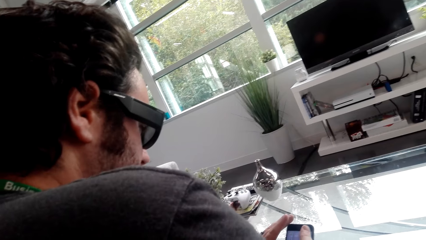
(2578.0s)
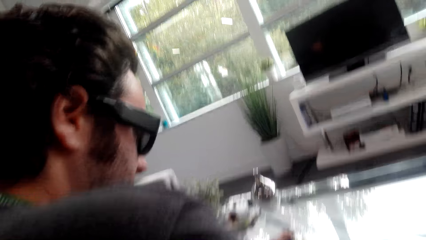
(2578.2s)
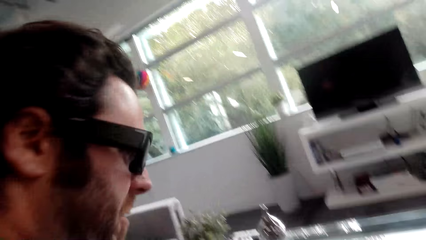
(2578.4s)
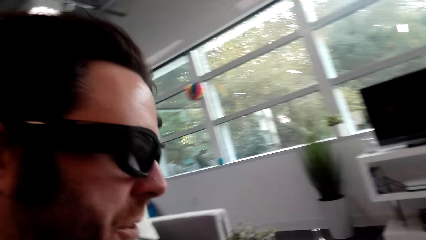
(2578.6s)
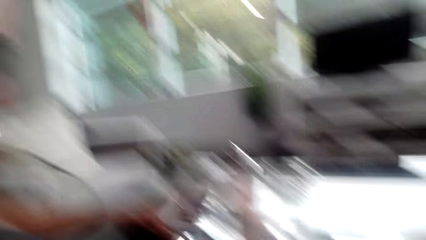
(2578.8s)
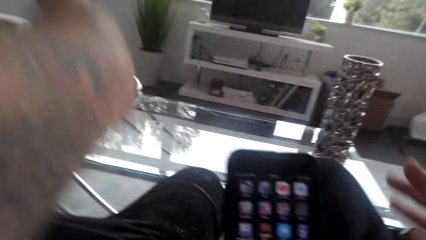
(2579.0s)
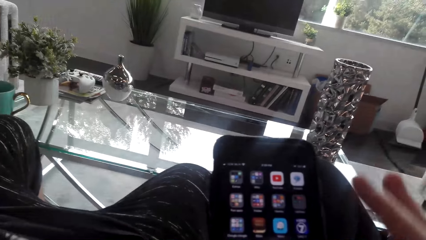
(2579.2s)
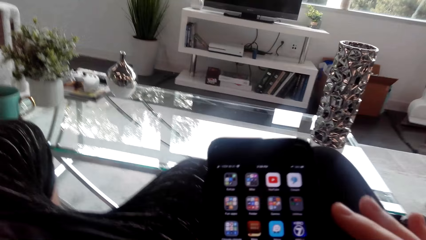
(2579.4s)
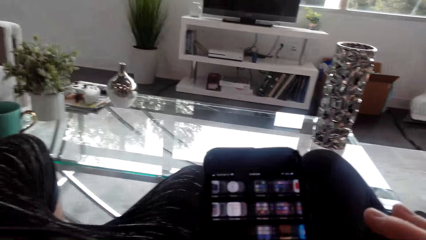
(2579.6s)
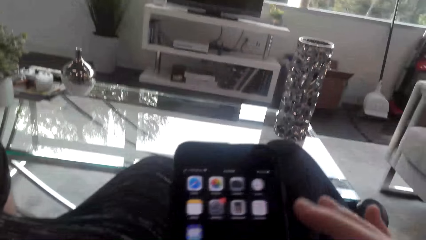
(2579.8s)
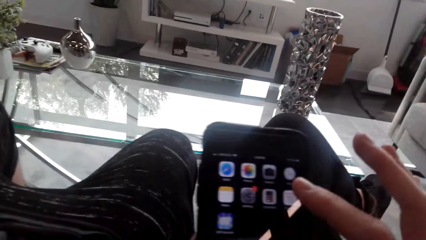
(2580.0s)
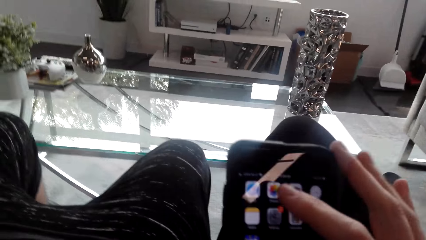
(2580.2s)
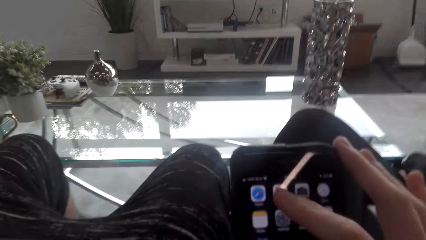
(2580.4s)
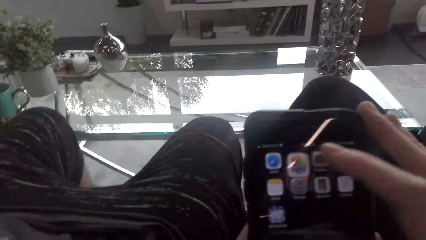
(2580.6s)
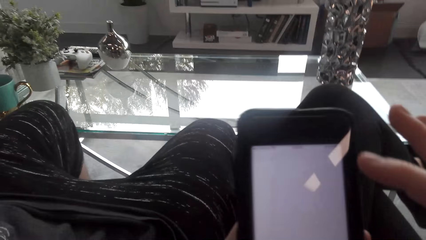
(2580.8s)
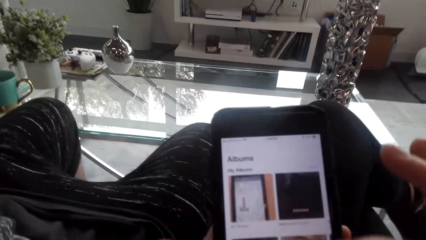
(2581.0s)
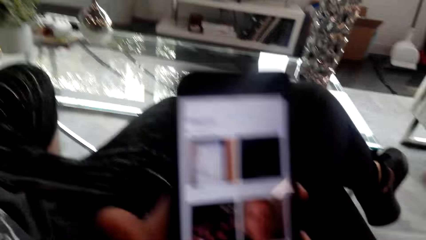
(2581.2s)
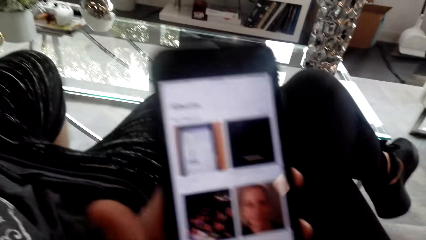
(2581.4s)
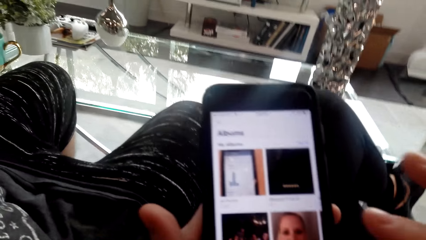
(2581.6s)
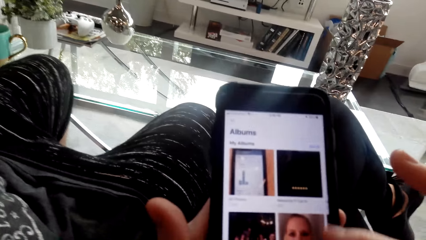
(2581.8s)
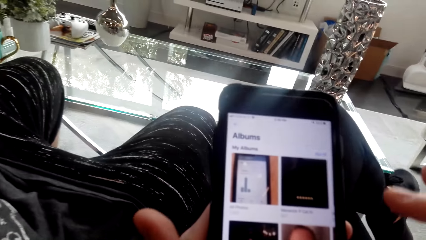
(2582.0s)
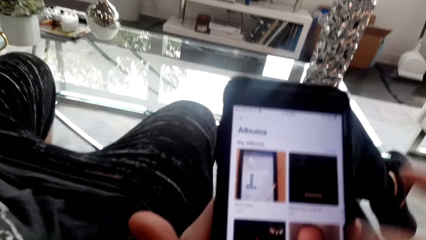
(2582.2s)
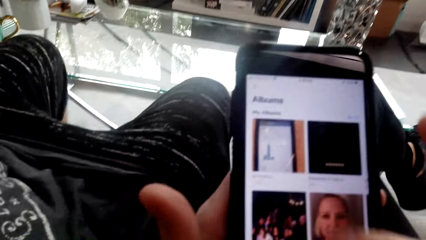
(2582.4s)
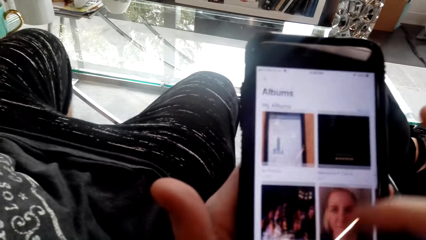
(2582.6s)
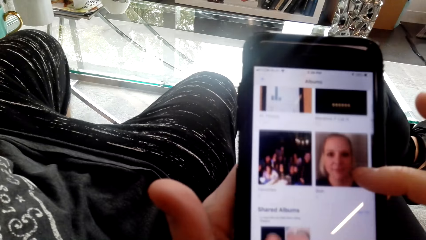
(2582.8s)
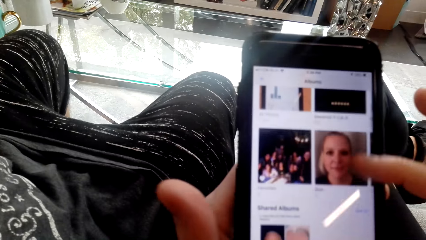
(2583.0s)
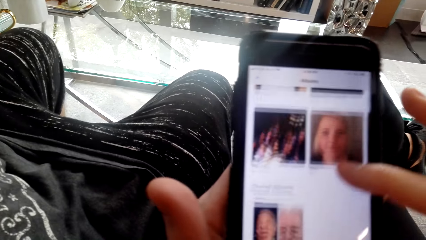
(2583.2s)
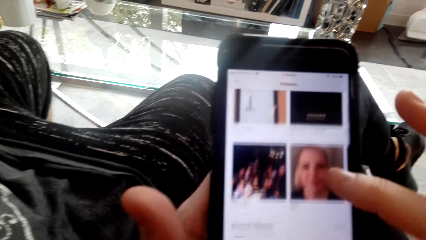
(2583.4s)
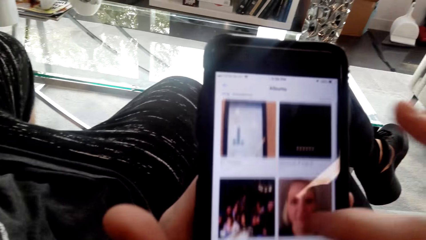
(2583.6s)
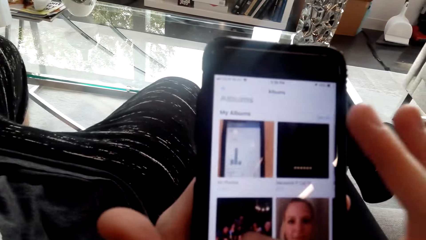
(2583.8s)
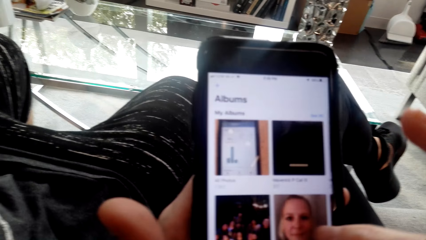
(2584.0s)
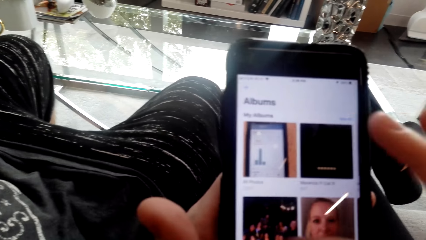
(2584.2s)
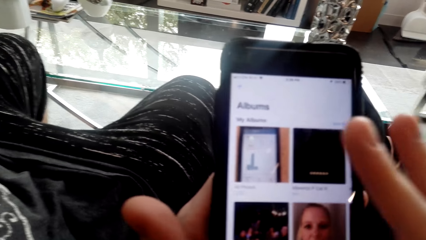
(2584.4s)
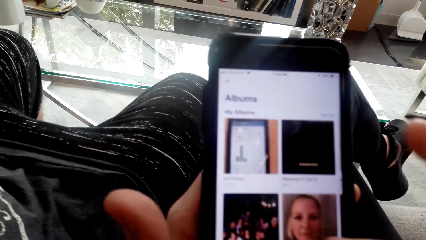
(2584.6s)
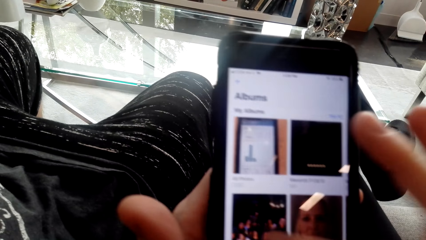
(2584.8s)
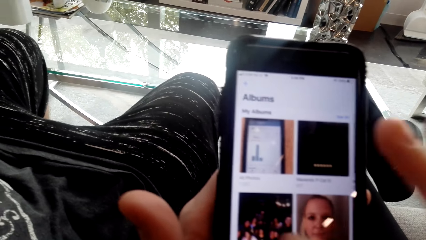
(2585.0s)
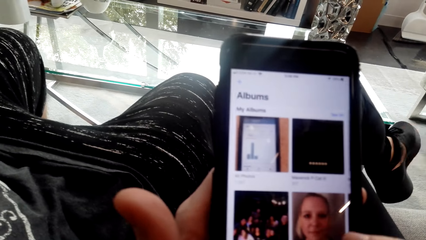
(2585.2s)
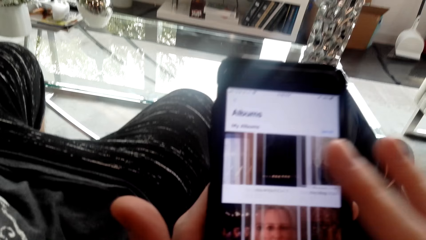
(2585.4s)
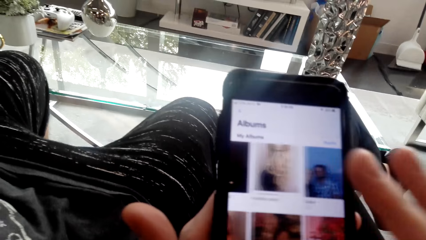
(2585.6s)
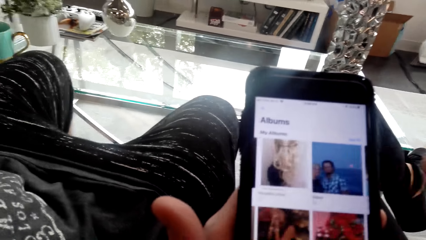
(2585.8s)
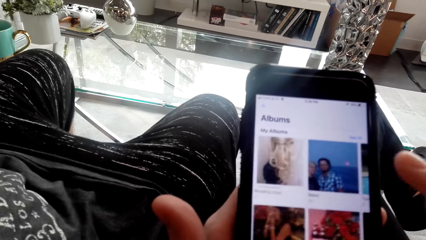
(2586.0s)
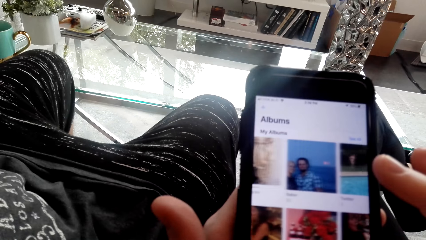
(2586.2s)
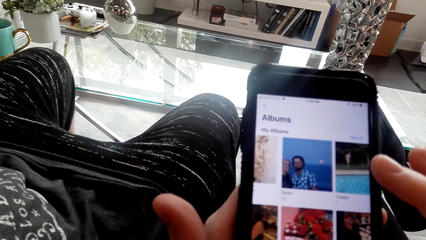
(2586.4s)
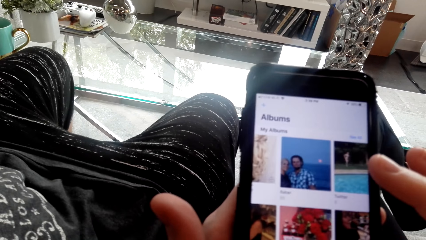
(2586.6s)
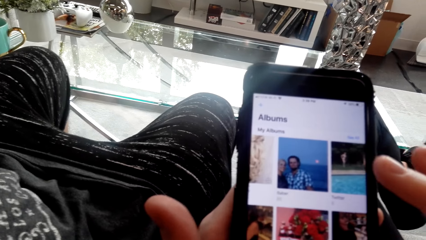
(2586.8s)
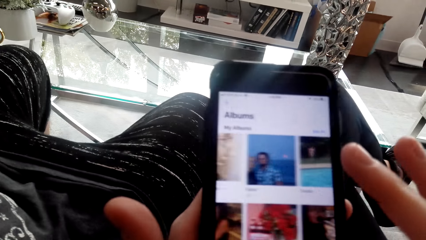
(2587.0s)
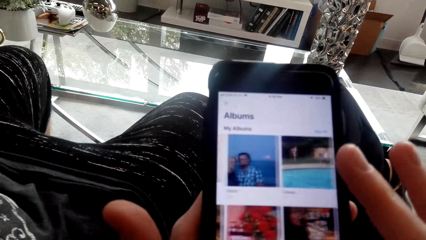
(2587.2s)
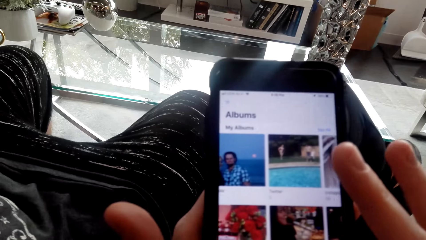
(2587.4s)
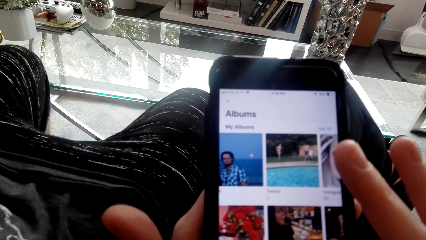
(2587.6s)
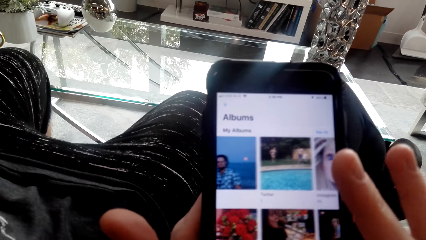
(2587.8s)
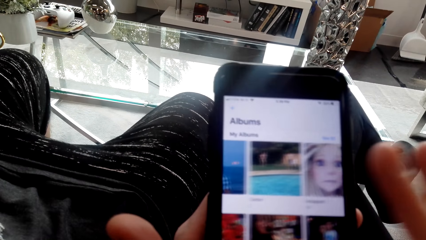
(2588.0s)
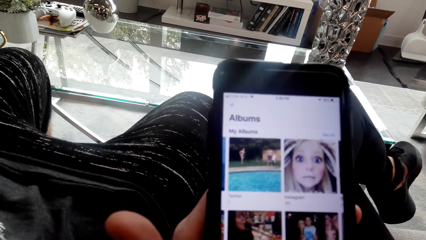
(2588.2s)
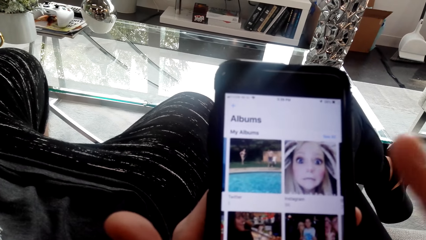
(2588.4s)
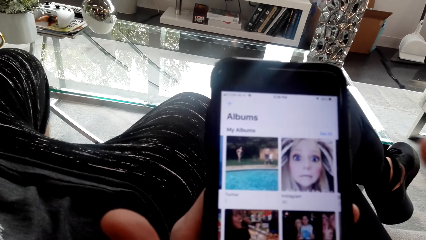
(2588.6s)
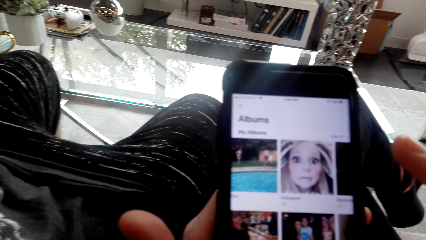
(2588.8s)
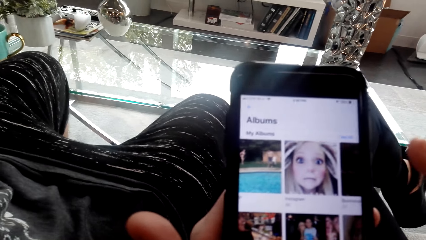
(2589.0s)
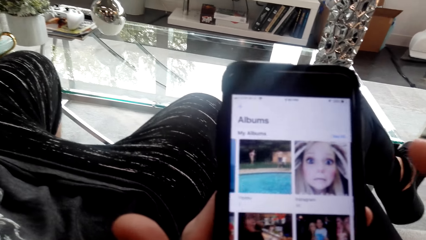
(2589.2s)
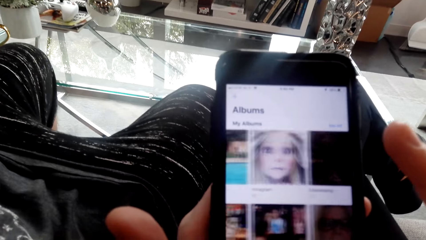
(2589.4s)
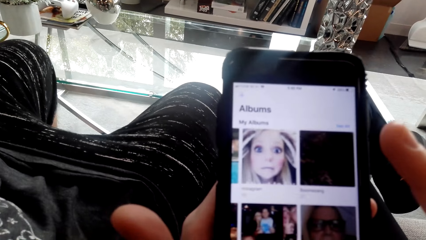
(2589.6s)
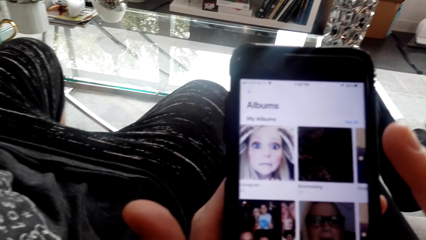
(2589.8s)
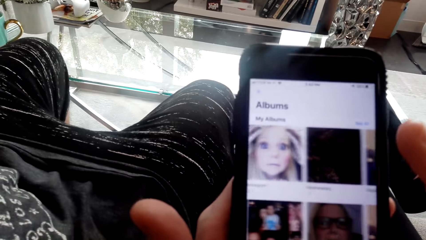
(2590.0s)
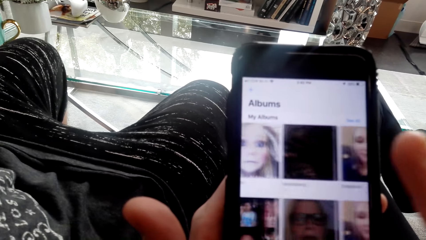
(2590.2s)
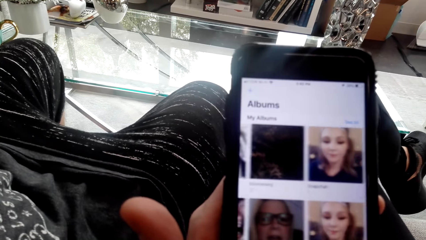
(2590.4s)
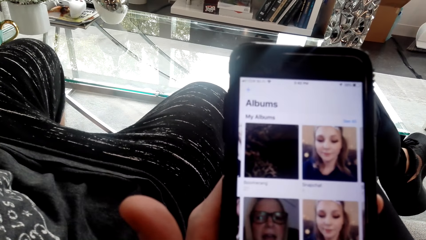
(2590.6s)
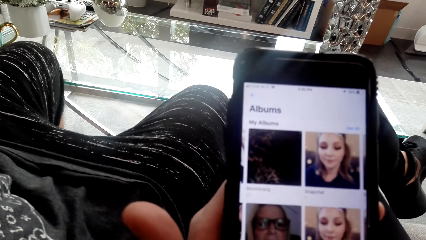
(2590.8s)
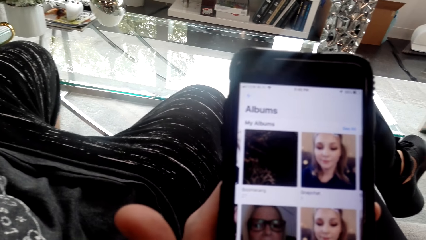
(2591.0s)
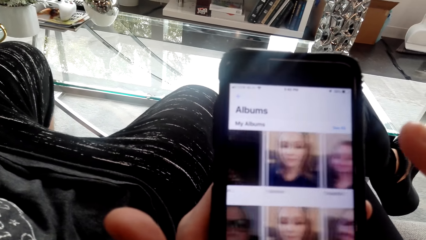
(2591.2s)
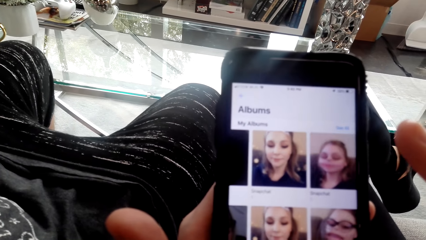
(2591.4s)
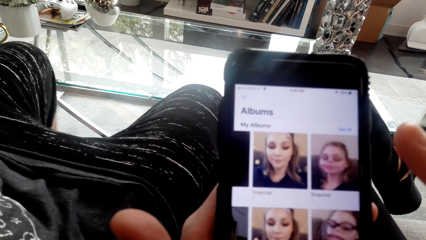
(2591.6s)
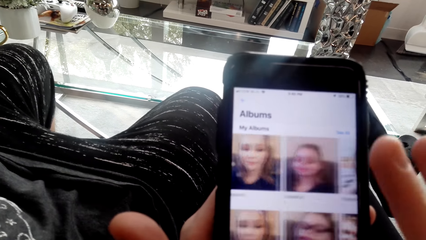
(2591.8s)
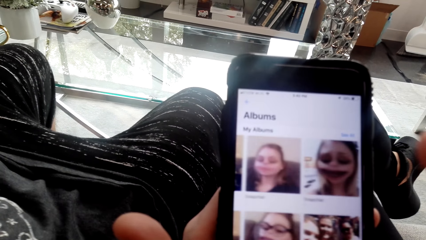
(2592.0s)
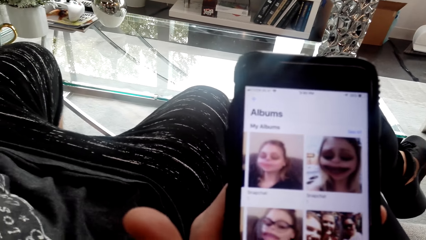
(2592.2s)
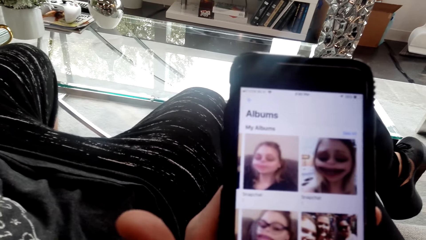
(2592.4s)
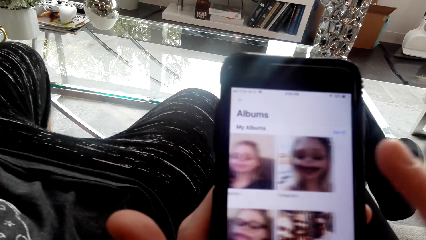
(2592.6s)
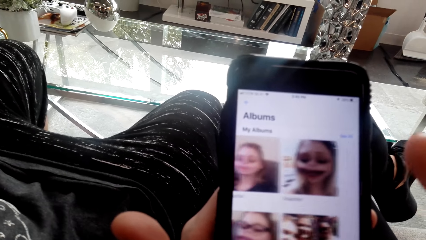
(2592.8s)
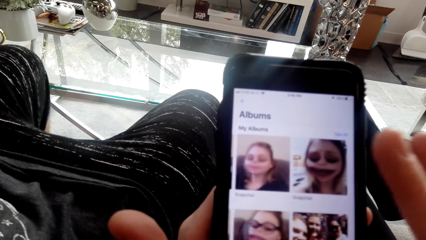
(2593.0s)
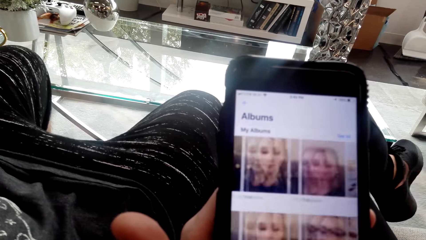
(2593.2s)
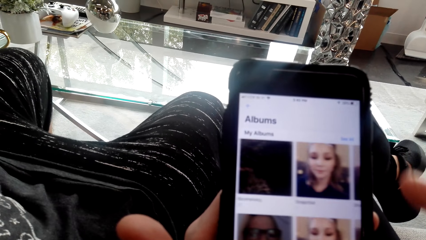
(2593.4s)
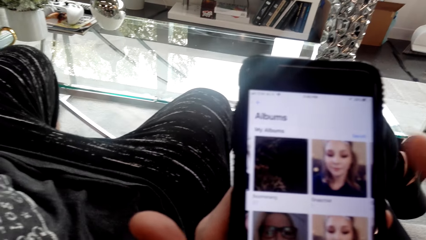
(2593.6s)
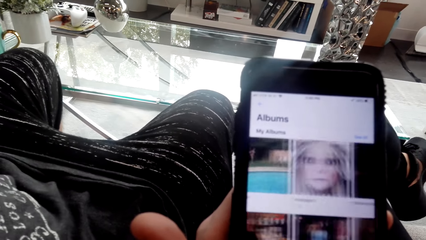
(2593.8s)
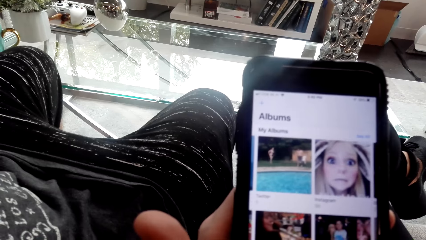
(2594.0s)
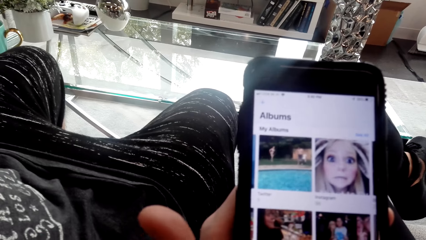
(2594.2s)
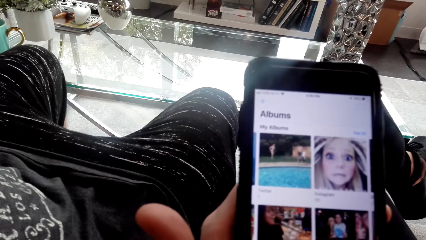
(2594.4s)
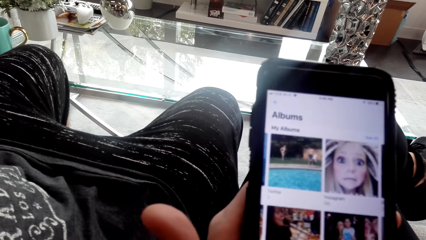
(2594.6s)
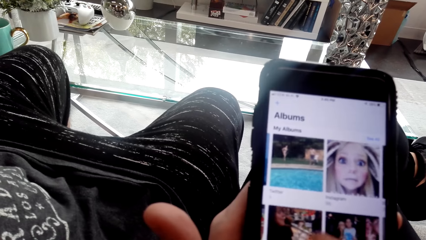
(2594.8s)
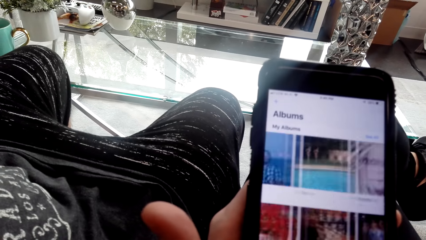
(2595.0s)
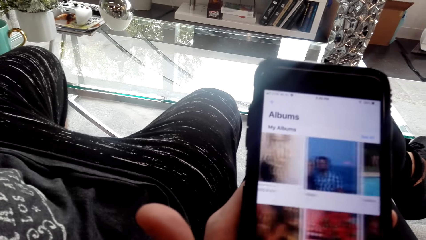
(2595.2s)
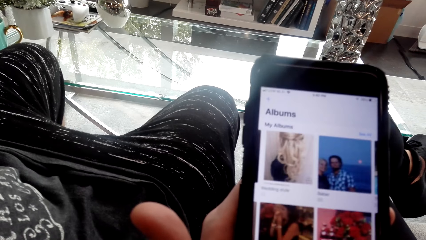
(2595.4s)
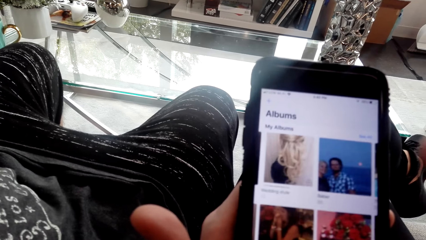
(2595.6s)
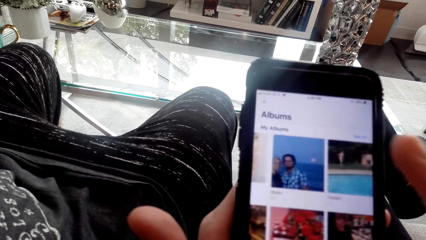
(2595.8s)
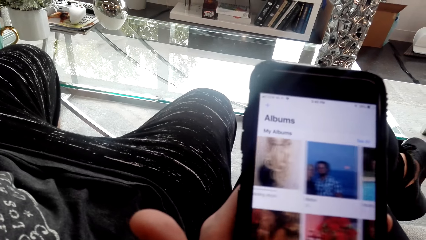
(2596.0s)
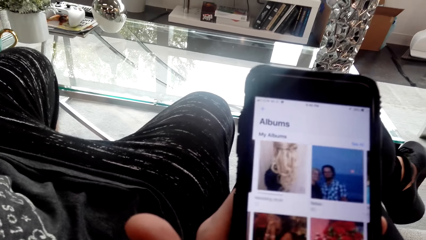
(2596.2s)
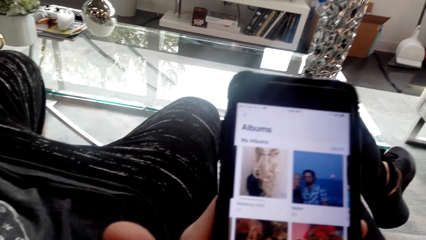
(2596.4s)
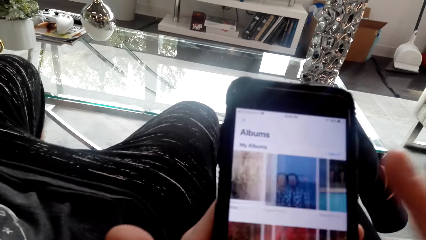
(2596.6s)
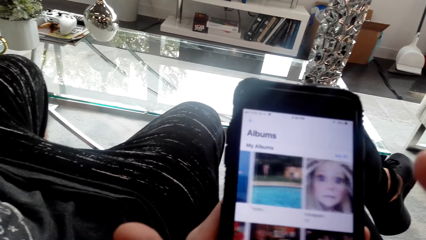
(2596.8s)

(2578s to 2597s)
A man looks at the phone. He uses the phone and converses with the camera wearer. The camera wearer uses the phone. They converse with the man. They swipe on the phone. They converse with the man. They use the phone.
